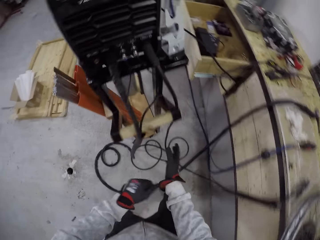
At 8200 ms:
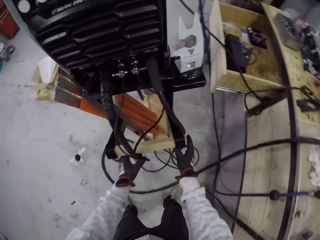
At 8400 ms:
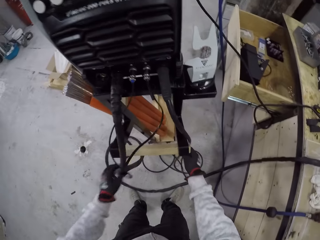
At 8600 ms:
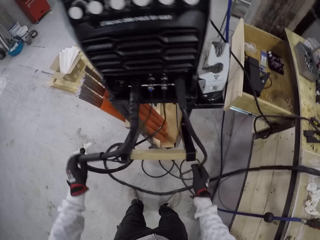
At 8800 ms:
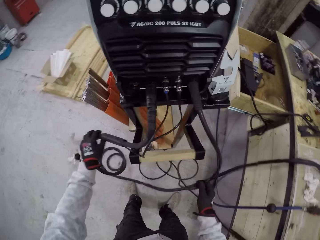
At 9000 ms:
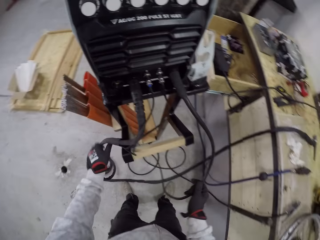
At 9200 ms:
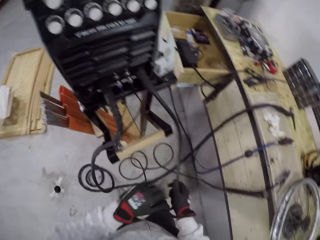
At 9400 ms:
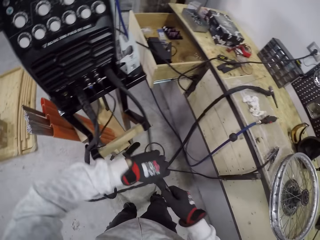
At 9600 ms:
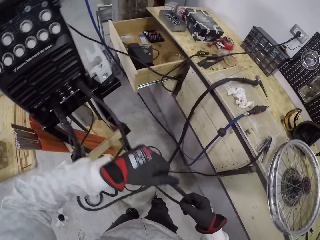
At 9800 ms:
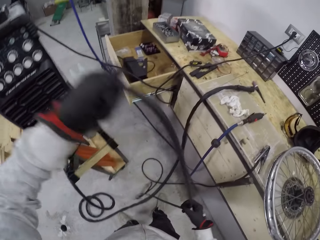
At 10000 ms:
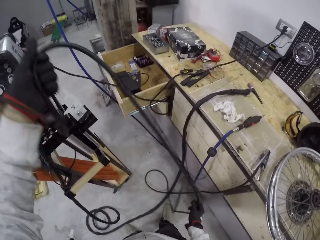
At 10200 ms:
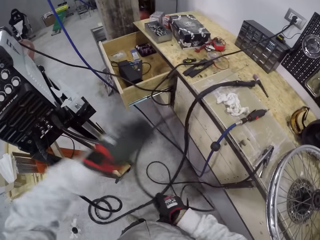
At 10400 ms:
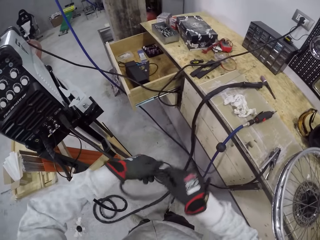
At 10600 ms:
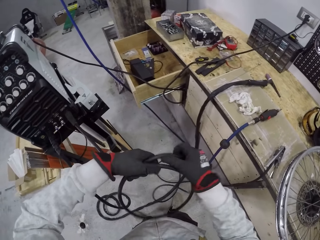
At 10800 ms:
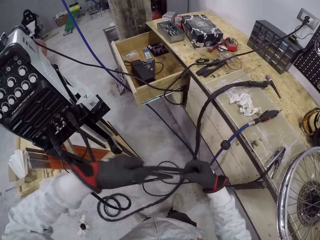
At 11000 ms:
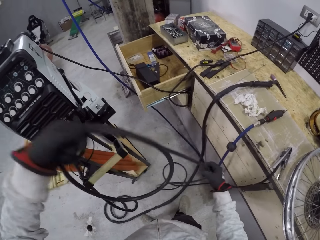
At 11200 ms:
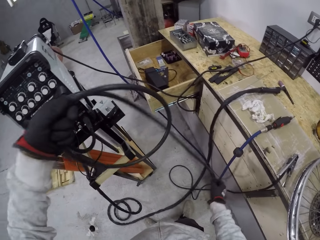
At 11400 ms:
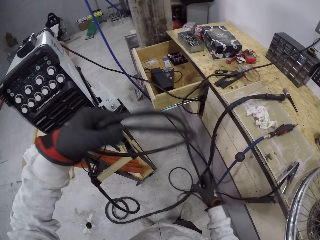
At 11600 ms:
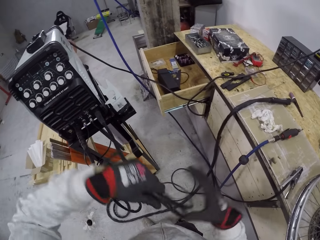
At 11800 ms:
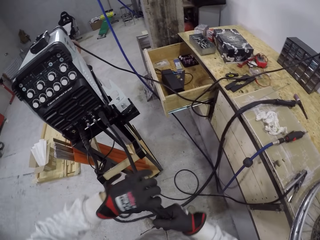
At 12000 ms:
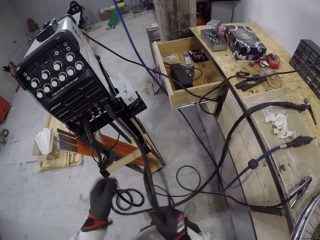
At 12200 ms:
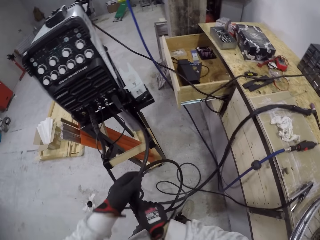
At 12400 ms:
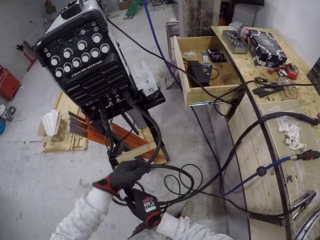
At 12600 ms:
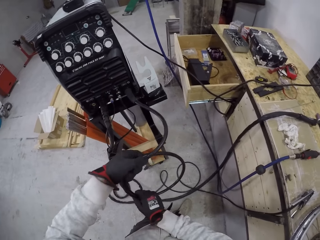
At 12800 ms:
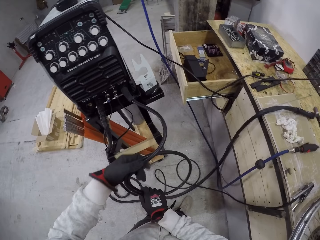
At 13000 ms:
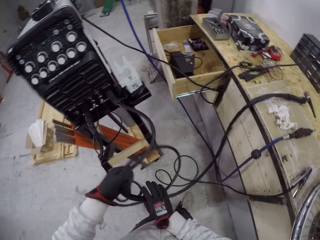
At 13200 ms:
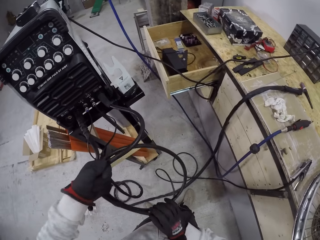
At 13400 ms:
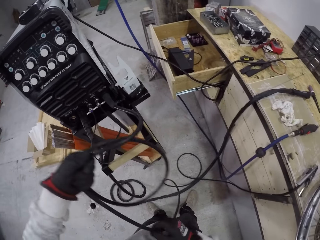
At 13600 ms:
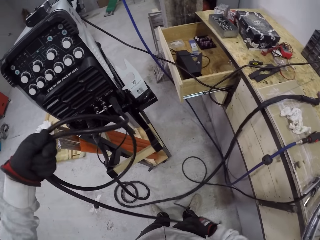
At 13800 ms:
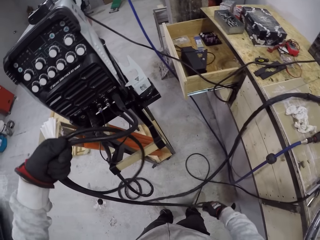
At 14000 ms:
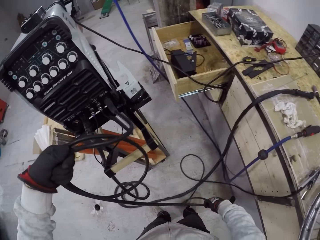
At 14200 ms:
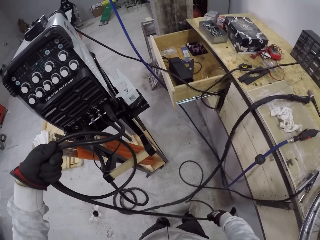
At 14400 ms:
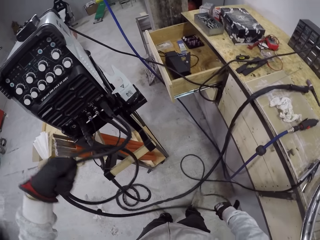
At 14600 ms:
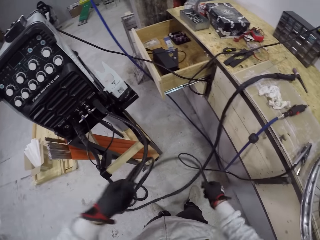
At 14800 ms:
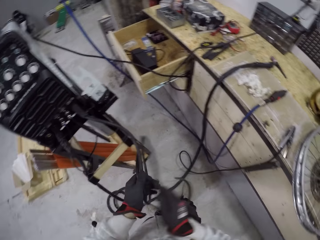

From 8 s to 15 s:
The camera wearer picks some cables with both hands. He moves the pipe with his left hand. He drops the cable on the ground with his left hand. He holds the cable with both hands and folds the cable with both hands.

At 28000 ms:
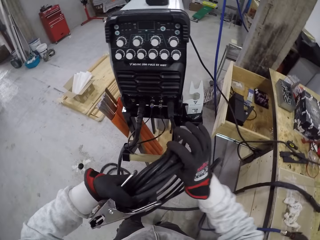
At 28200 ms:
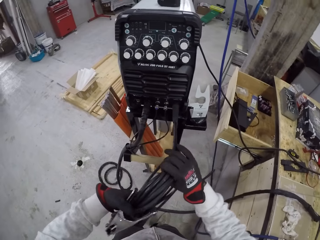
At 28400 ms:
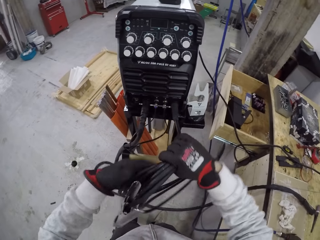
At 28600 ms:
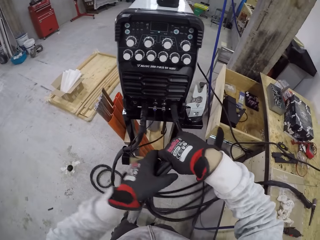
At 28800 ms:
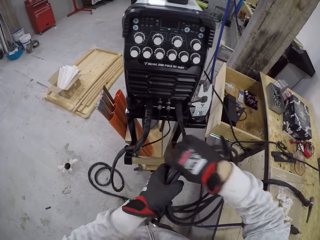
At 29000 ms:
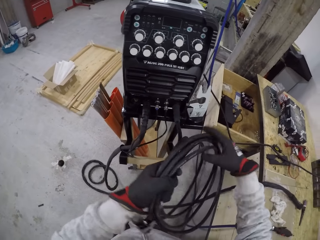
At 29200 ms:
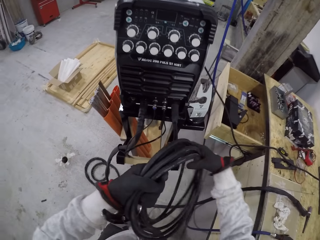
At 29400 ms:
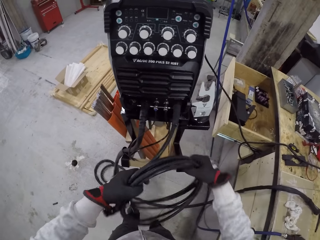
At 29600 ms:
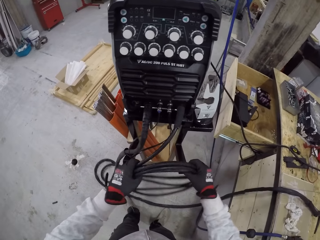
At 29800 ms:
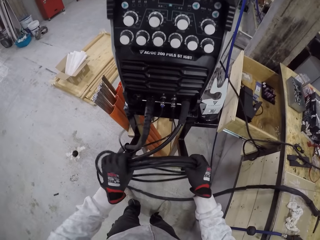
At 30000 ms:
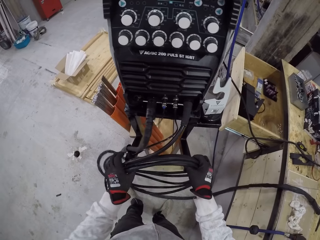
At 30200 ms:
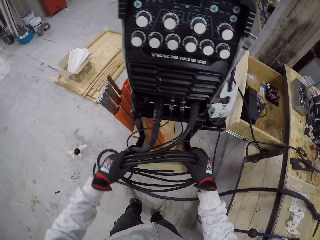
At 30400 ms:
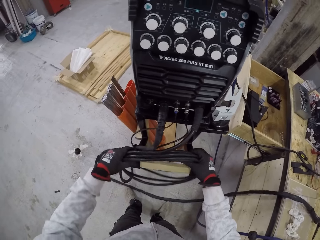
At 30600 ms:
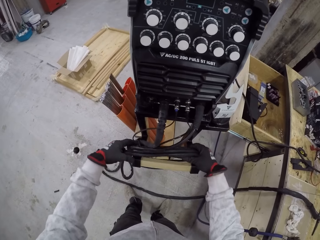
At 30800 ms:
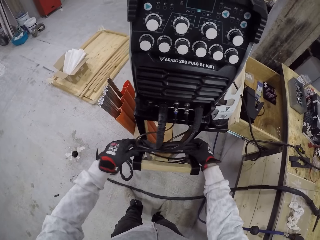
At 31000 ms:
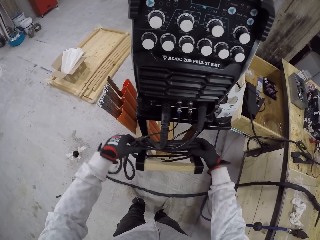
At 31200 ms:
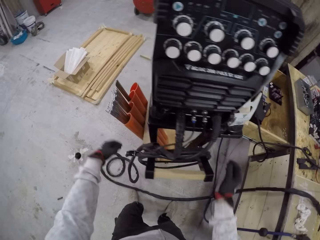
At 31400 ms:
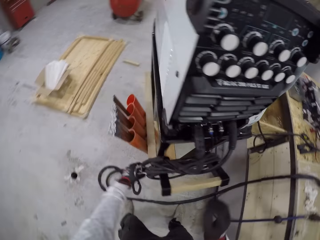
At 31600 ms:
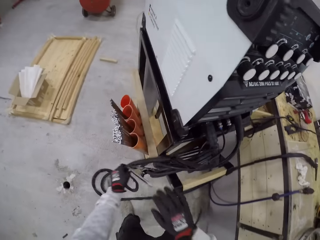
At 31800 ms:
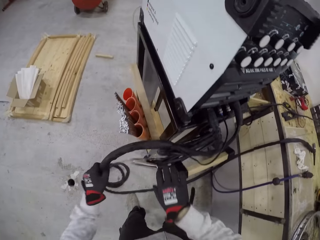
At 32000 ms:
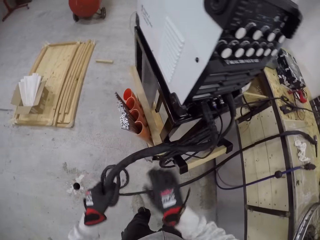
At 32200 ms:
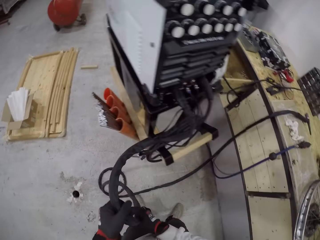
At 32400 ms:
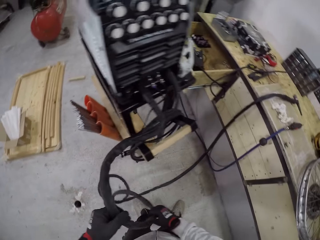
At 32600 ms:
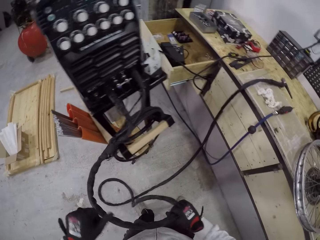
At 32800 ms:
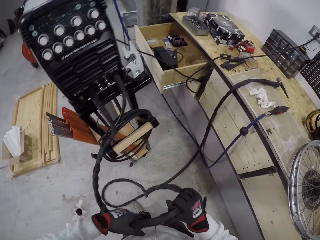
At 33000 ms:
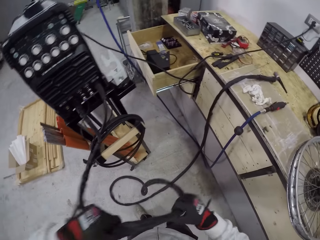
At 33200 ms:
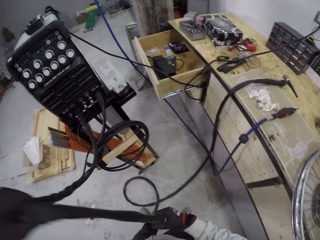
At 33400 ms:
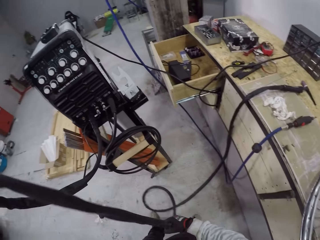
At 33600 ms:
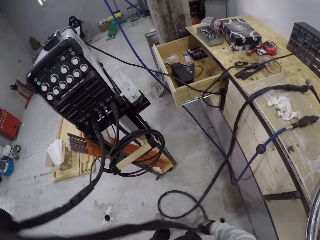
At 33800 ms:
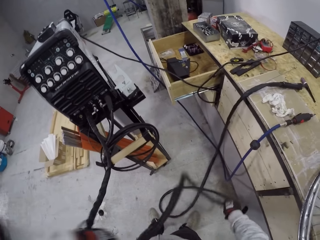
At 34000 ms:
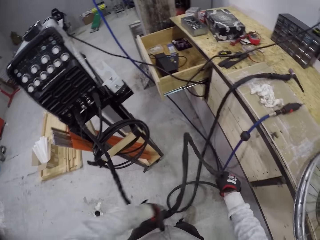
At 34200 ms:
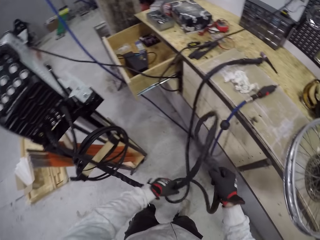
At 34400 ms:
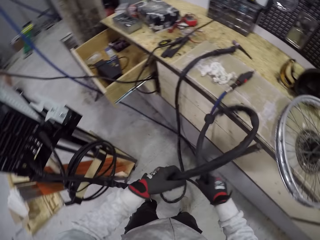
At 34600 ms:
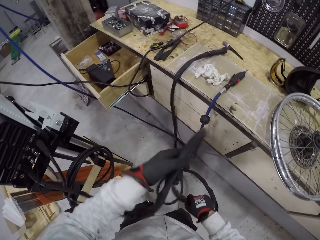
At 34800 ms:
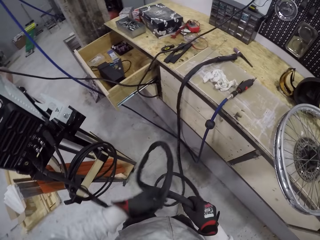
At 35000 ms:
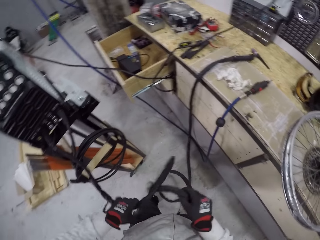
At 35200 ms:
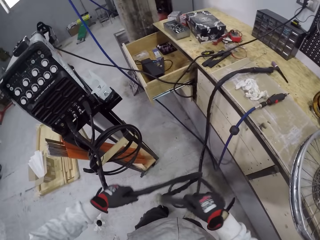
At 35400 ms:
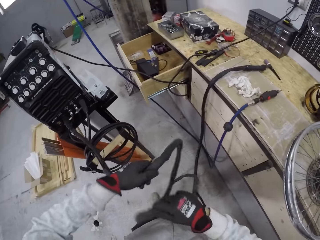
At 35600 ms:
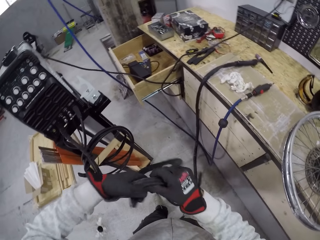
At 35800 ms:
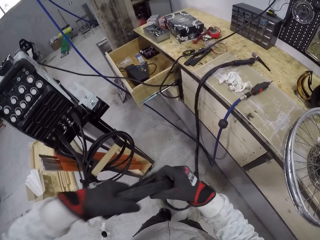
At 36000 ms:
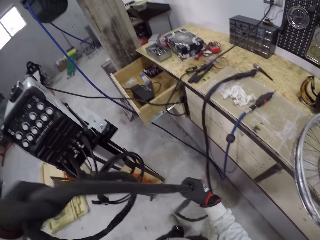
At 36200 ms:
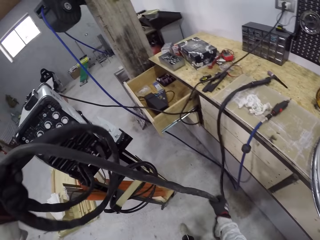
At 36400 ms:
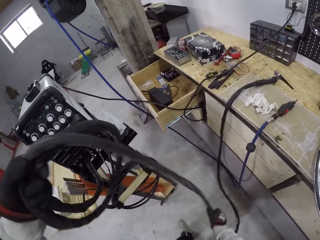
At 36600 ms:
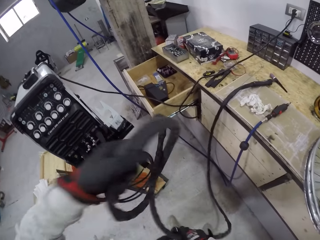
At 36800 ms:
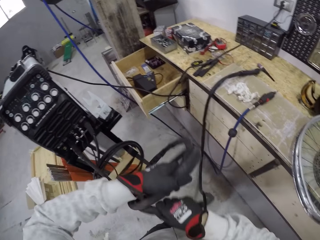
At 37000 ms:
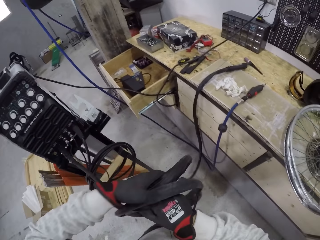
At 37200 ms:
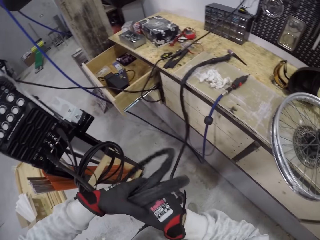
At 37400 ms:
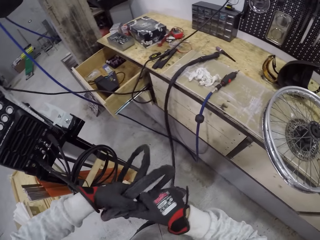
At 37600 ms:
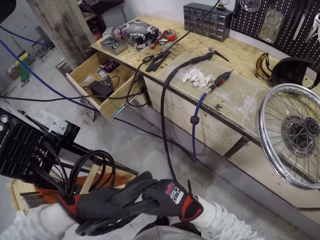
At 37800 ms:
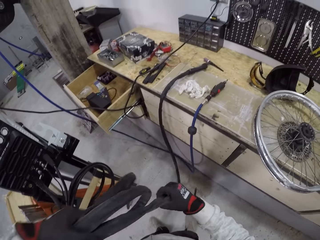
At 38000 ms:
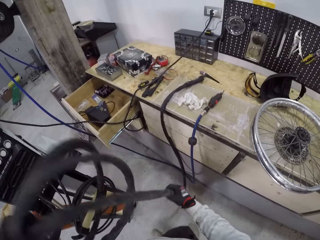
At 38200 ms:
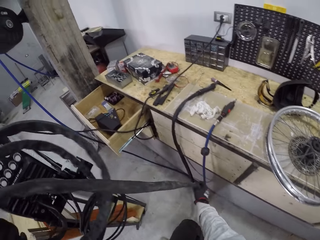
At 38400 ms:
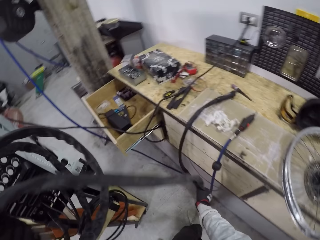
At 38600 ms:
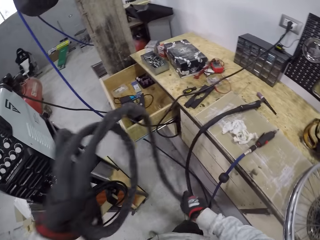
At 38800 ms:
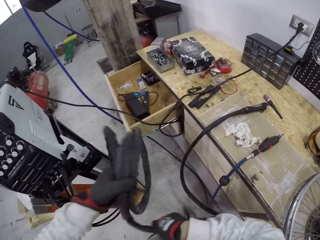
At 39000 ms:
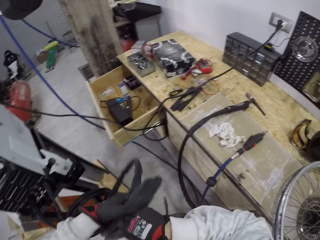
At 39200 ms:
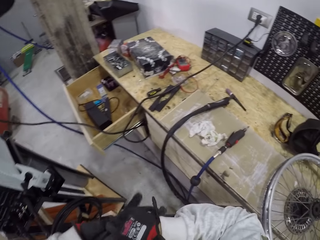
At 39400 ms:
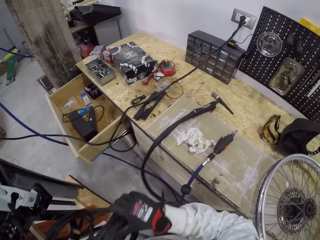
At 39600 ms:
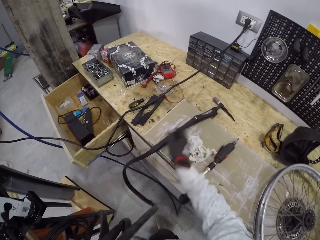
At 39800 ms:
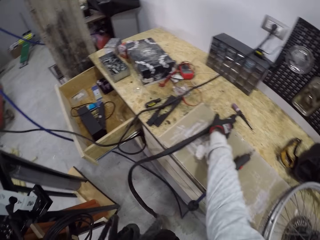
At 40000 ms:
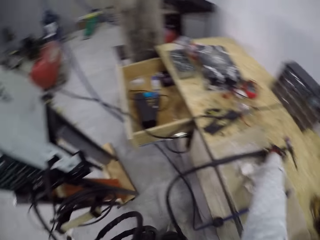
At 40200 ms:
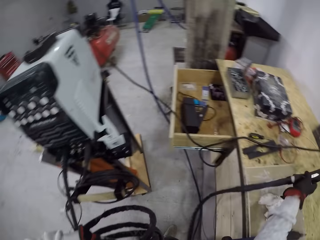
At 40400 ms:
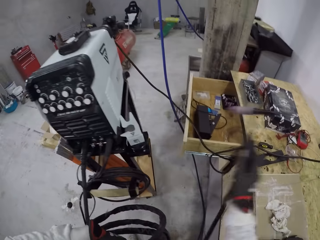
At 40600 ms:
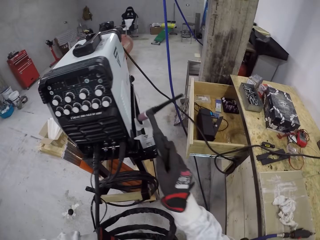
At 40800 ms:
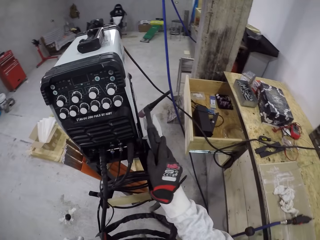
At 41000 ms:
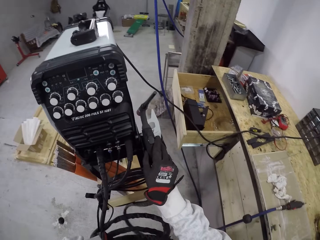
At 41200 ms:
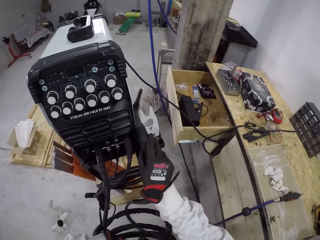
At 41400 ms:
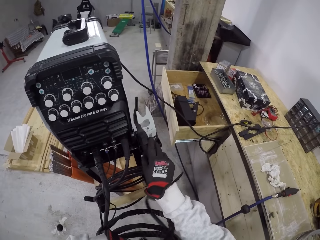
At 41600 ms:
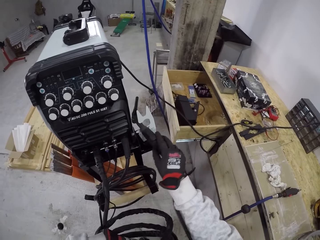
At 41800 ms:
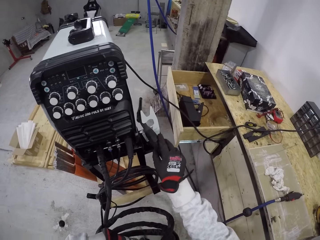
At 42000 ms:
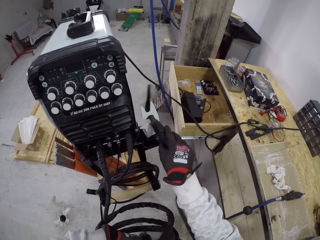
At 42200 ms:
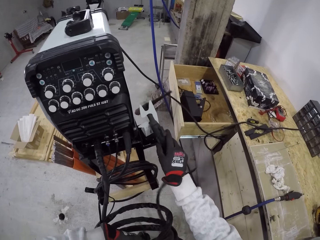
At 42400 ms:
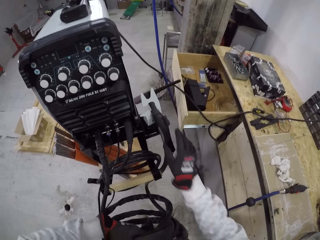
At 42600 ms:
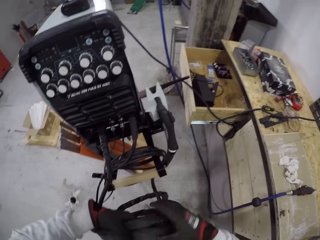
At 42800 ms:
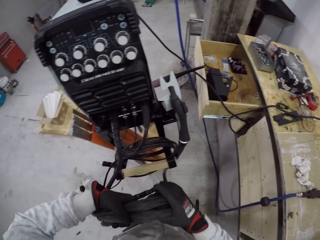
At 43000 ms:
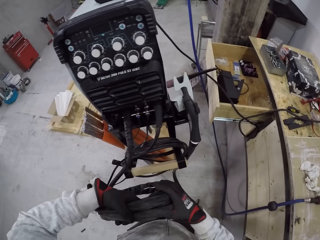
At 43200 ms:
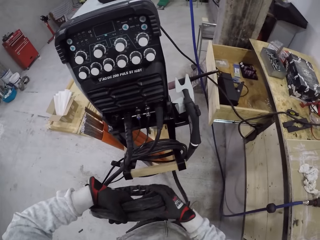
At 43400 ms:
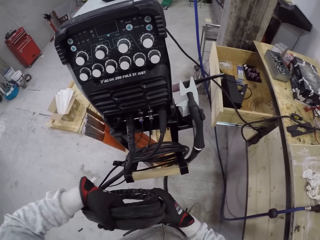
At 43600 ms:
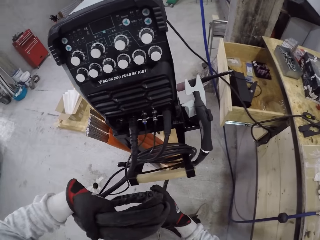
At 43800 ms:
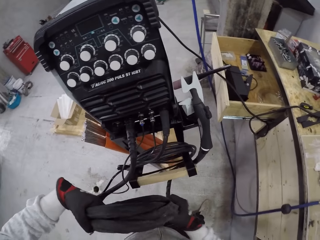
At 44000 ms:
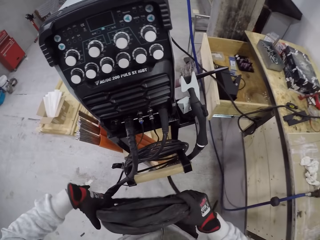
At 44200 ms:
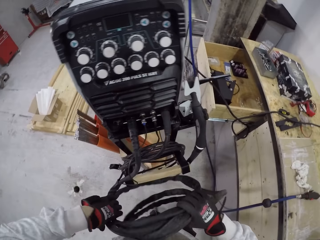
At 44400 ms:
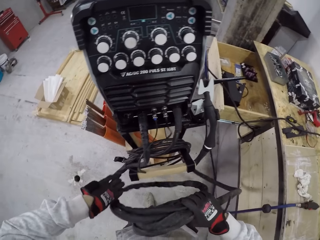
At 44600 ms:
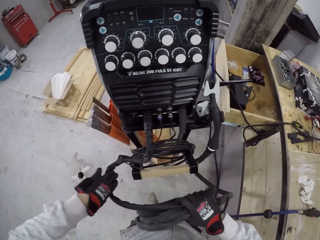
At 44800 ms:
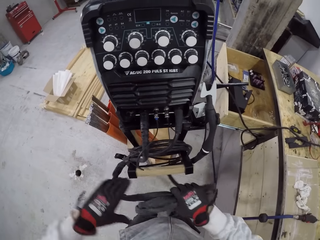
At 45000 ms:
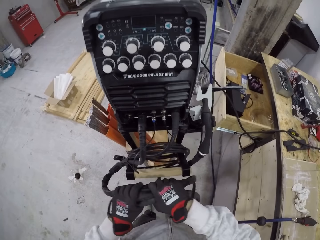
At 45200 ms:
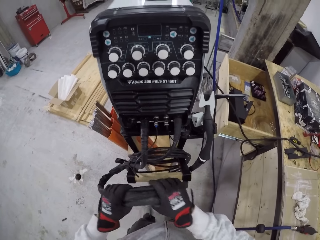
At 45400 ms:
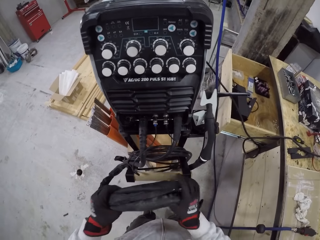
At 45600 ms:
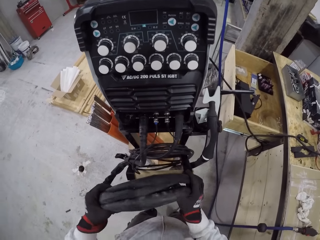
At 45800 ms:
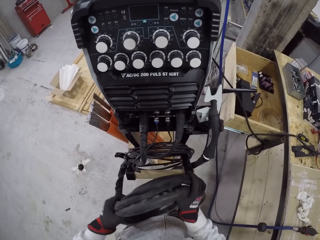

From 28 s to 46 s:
The camera wearer hangs the cable on a trolley handle. He picks the cable from the ground with his left hand and pulls the pipe with his left hand. He holds the cable with both hands and folds the cable with both hands. He picks an electrode holder from the table with his right hand. He holds the pipe with his left hand. He drops the electrode holder on a handle with his right hand. He folds the cable with both hands. He holds the pipe with both hands. He moves the pipe with both hands.
